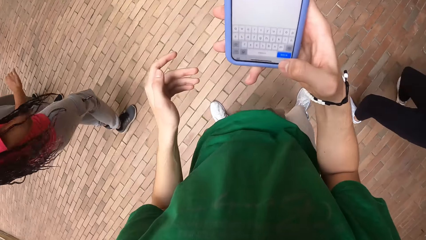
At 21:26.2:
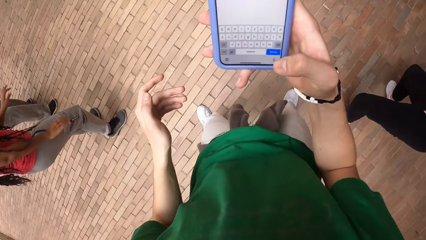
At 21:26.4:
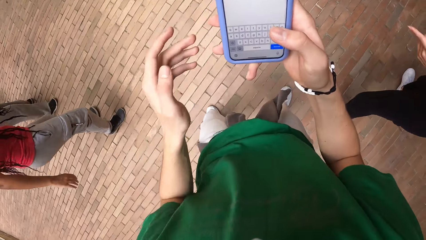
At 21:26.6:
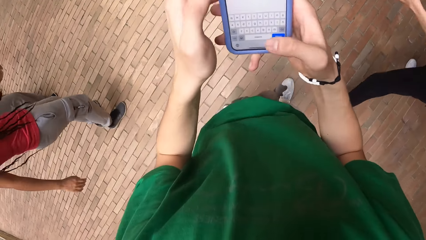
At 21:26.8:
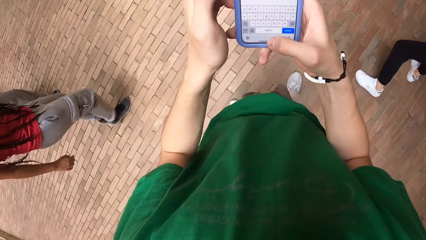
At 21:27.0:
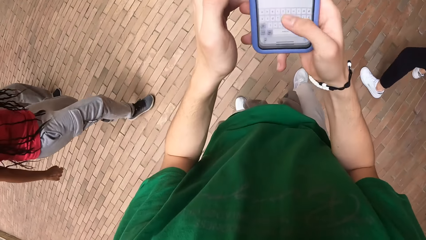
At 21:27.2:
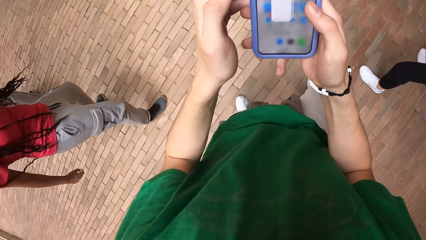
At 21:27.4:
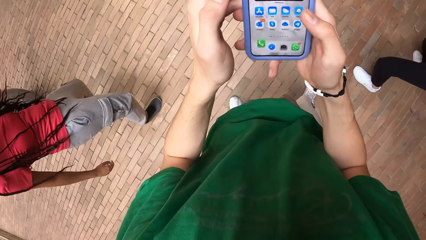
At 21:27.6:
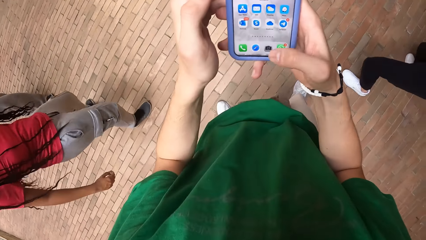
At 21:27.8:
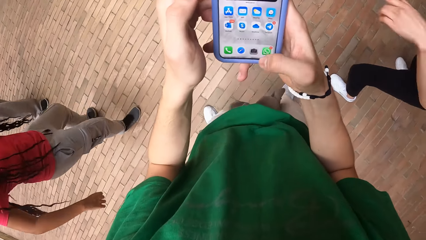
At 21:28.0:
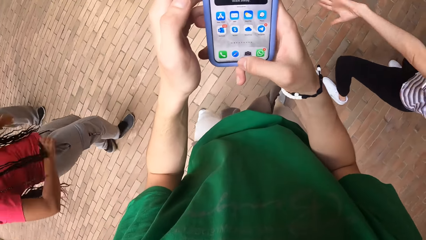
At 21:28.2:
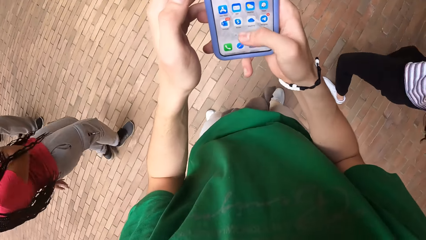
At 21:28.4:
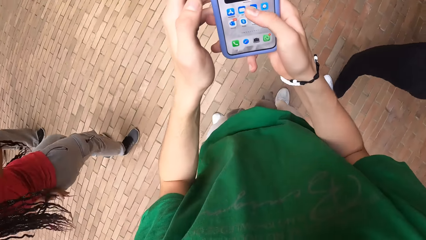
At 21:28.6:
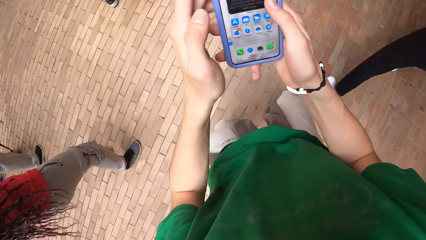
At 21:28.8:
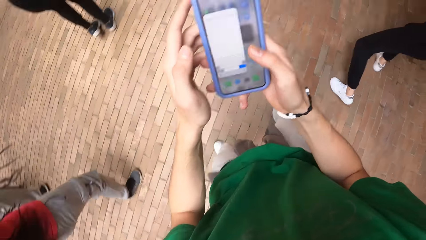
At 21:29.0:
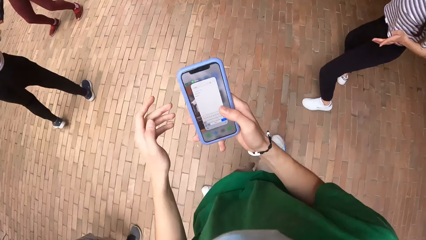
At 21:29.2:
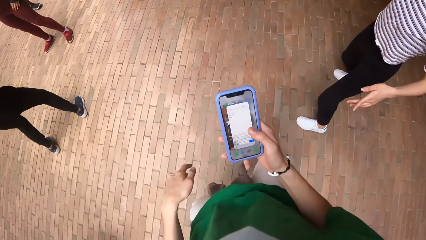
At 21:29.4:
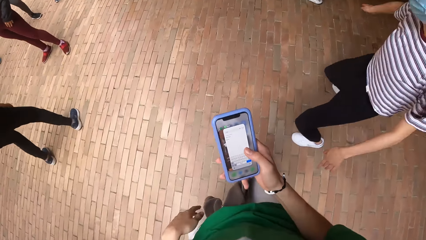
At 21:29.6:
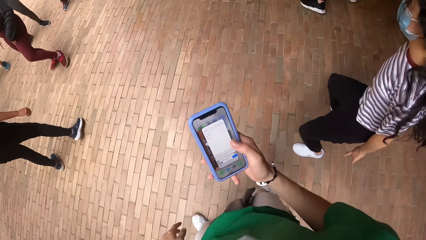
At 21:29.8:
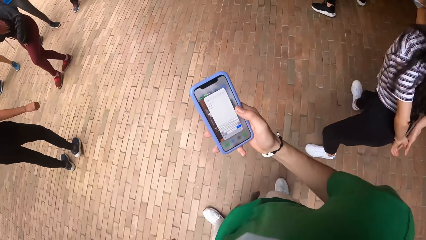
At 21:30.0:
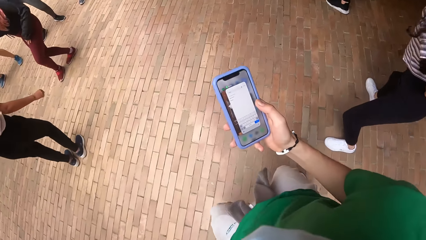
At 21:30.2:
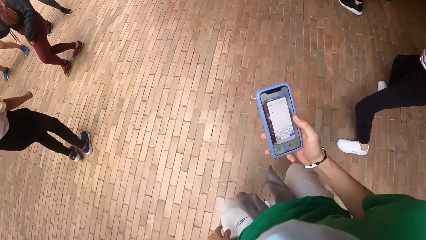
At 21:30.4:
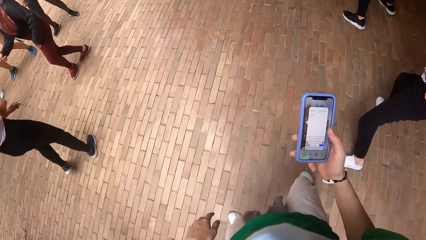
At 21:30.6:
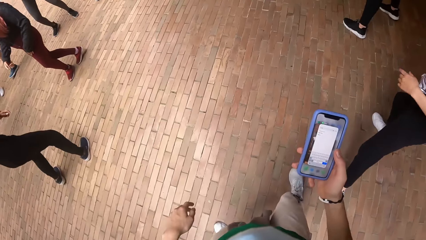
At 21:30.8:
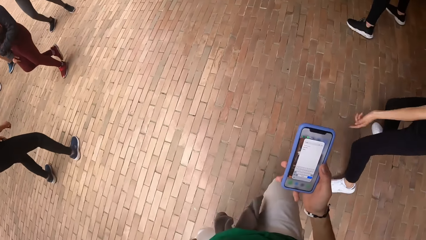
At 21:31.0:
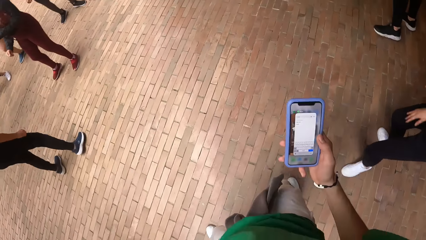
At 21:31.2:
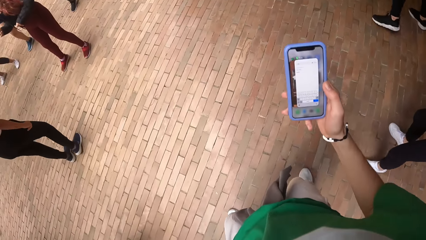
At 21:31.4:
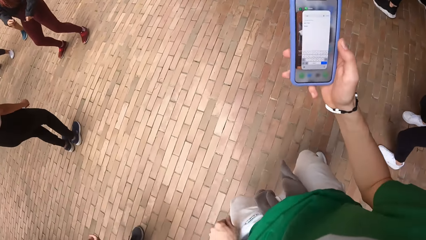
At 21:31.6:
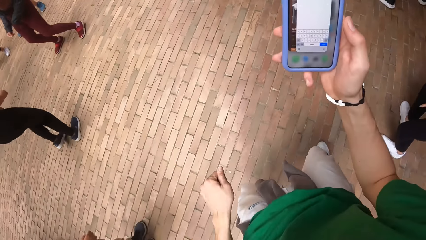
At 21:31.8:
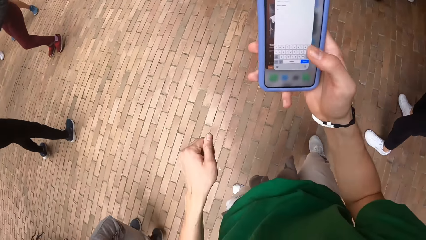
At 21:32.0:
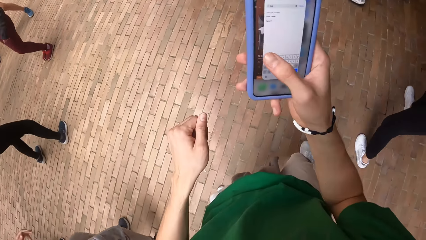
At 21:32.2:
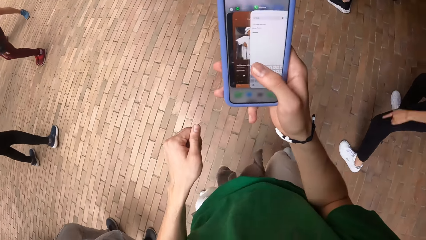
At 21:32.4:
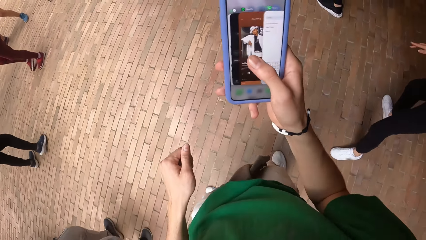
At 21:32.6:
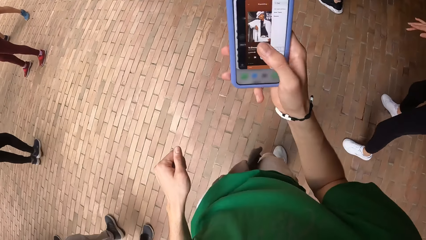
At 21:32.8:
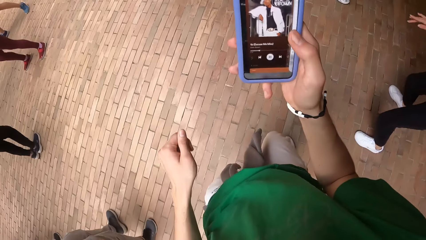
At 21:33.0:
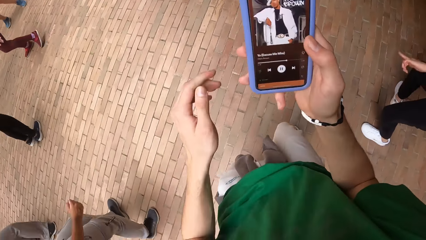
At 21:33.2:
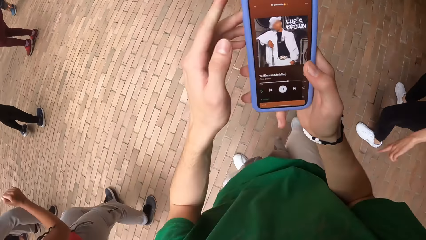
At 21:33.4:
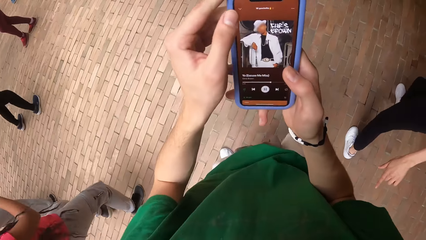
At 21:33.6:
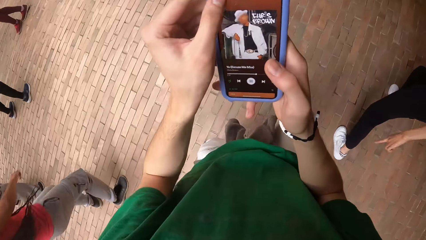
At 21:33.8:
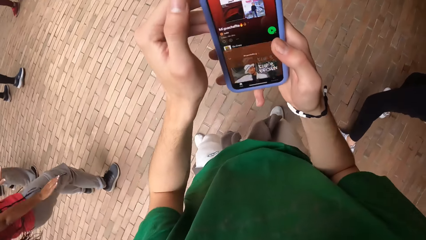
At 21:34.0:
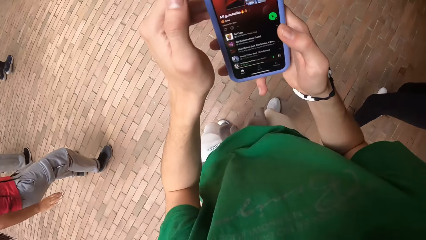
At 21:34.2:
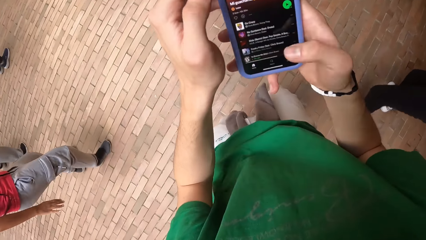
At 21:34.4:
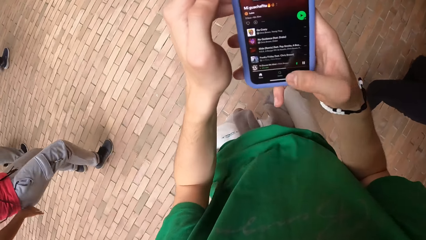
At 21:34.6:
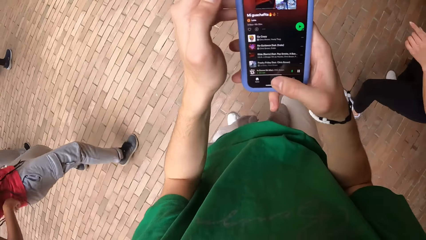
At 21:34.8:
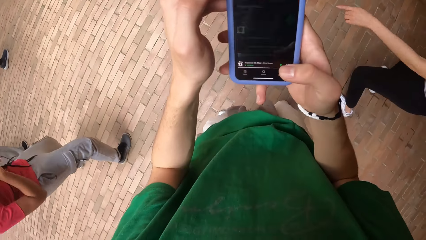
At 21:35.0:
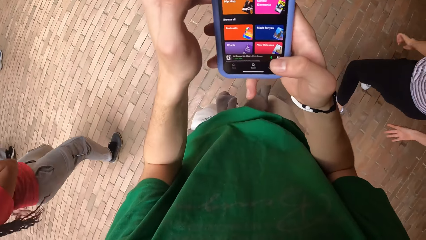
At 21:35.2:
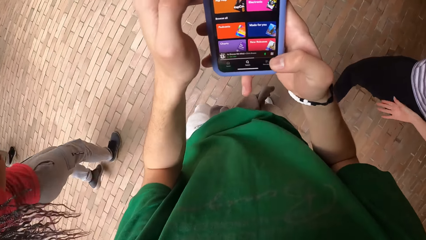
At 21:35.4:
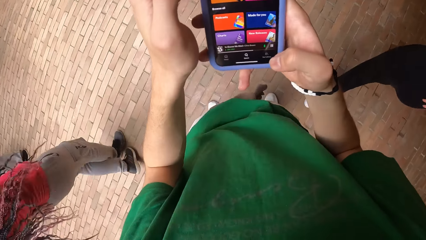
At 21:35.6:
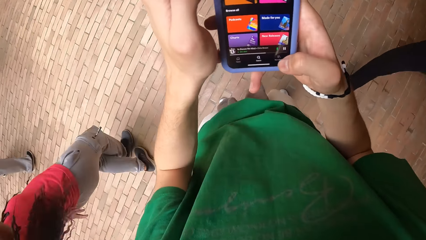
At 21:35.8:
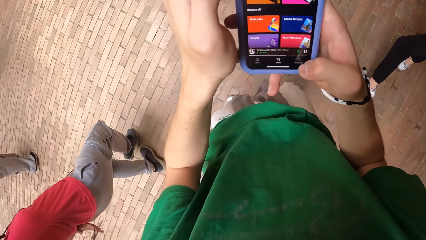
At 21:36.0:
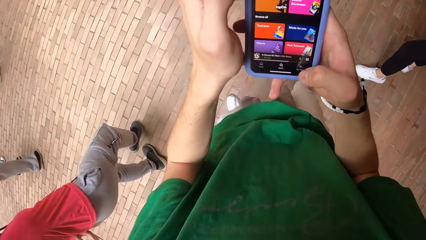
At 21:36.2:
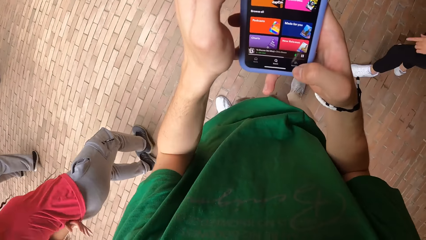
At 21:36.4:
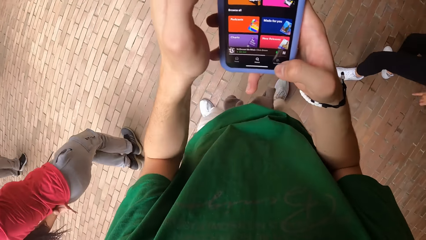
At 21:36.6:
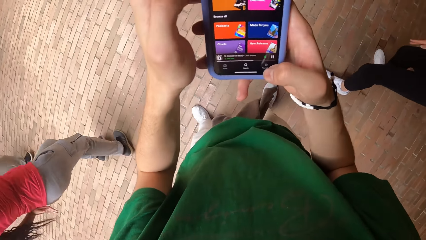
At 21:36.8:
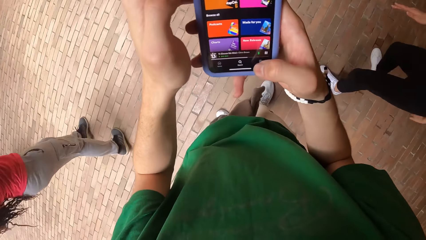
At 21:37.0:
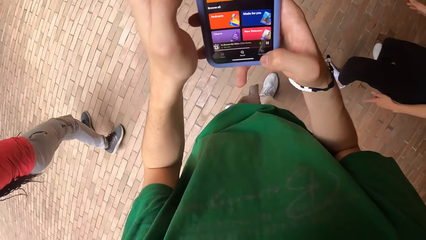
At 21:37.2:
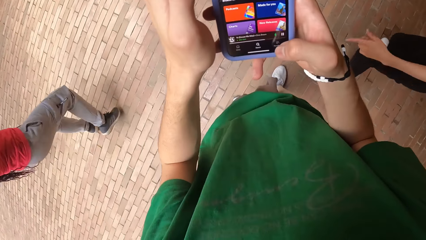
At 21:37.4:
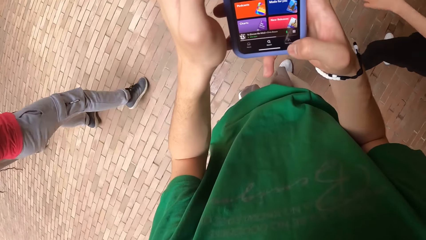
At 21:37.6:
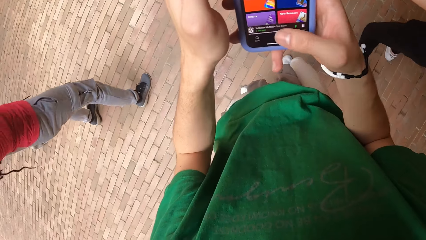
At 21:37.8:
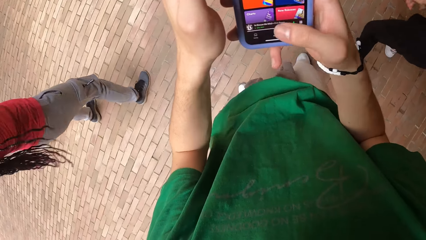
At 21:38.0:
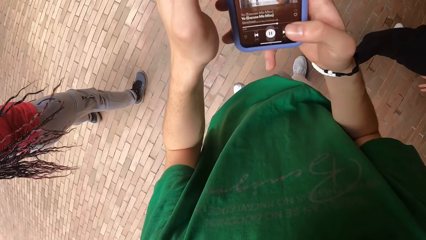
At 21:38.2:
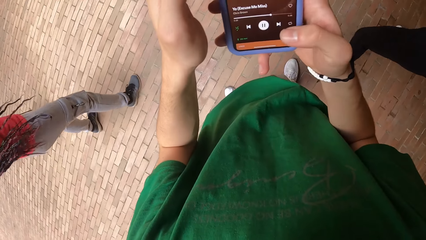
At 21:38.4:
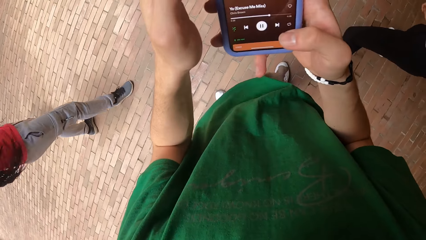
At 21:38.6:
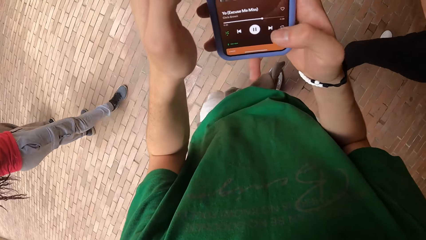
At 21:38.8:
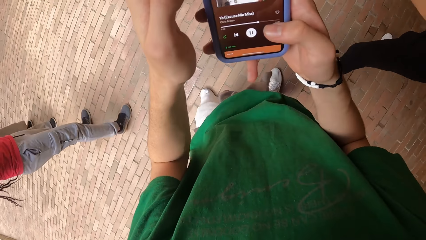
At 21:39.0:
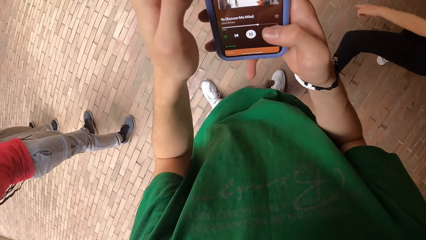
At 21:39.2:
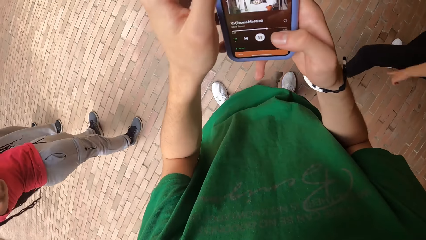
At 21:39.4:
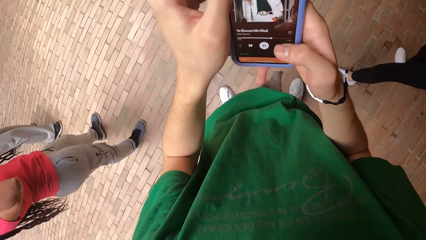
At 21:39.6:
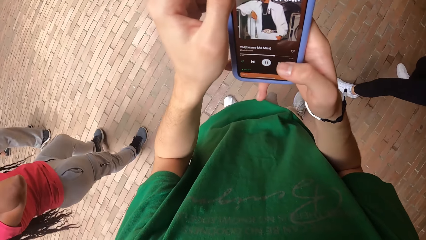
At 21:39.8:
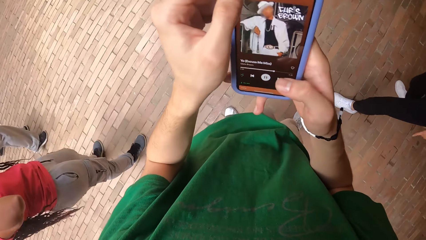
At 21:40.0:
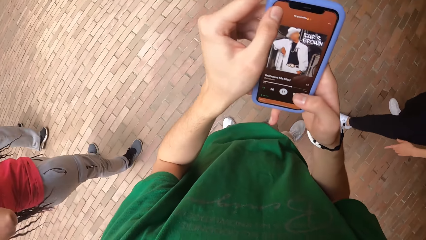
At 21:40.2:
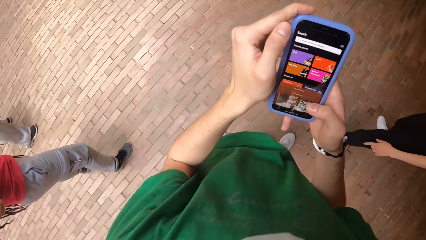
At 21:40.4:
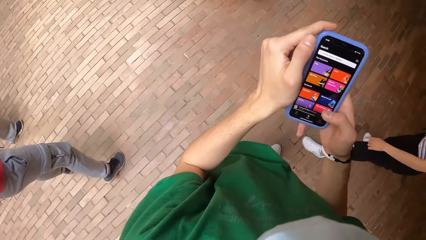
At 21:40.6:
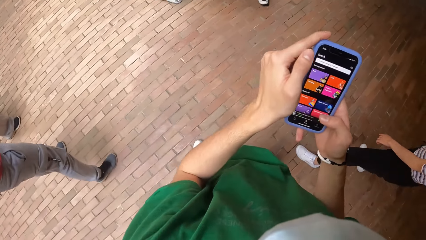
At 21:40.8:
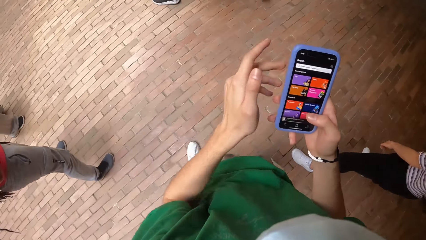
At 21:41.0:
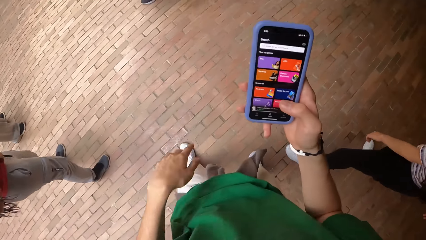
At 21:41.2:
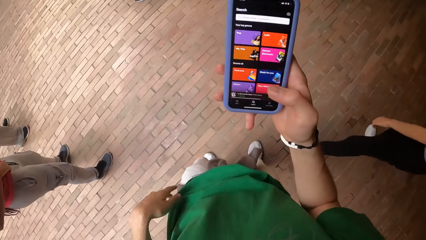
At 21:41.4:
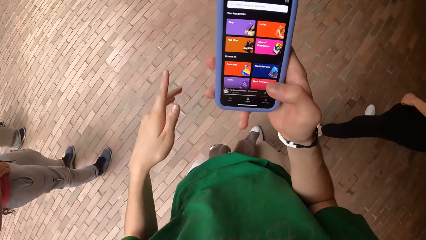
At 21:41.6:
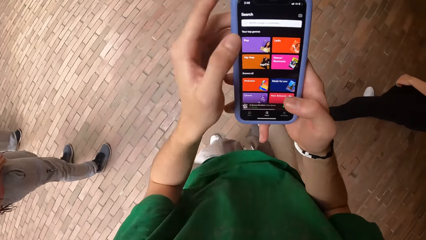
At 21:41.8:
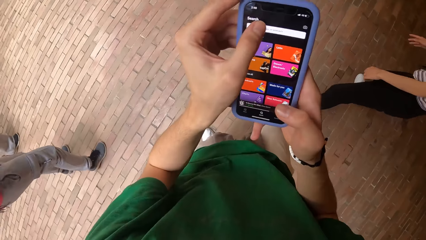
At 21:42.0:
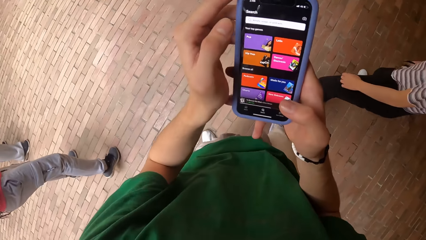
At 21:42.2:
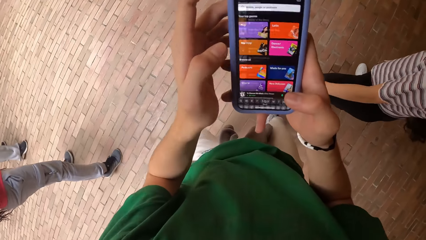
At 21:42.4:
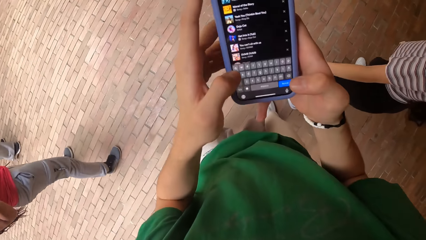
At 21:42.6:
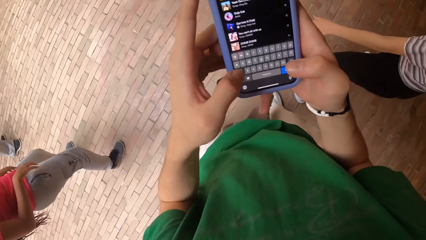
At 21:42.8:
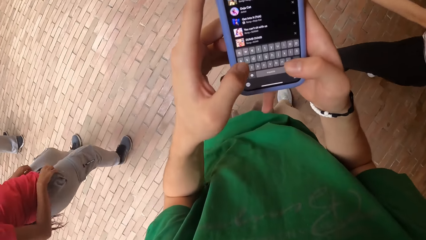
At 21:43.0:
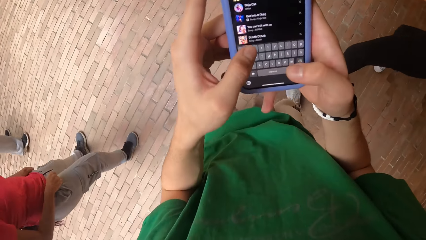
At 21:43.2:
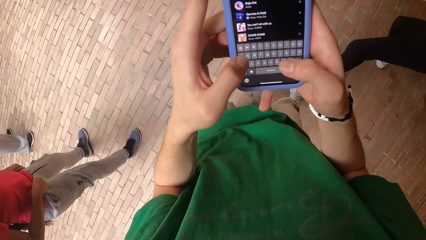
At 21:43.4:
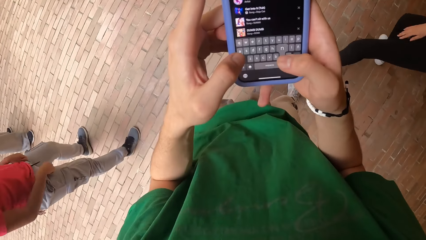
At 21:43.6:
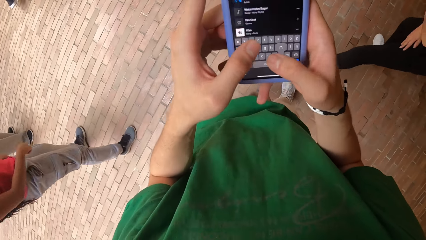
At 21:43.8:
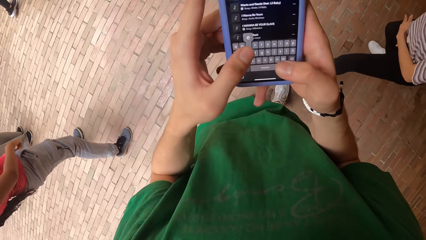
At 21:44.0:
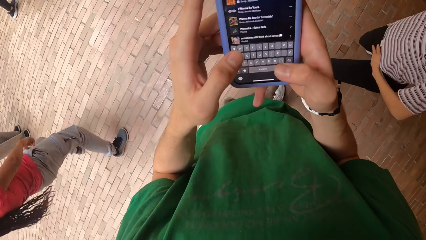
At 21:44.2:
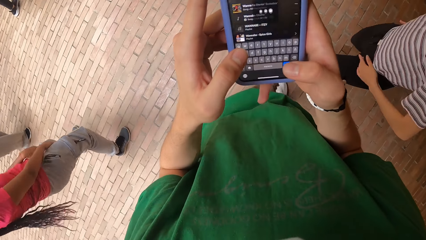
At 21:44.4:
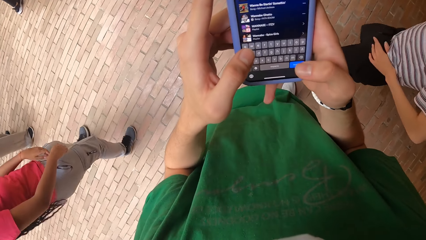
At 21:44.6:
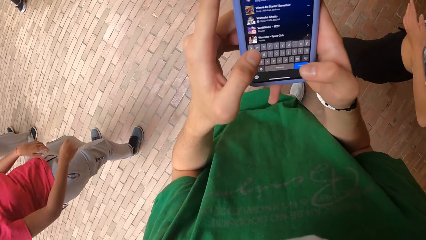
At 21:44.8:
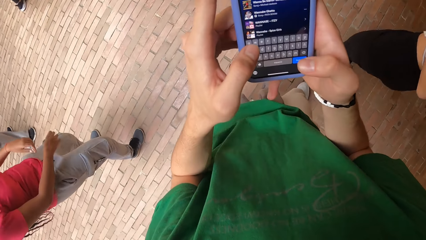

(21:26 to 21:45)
The camera wearer pulls his hand off the phone. He holds the phone with both hands. He operates the mobile phone with his right hand. He pulls his hand off the phone. He operates the phone. He holds the phone with both hands. He operates the mobile phone with both hands. He pulls his hand off the phone. He touches his cloth with his left hand. He operates the mobile phone with both hands. The woman pulls her trouser with both hands.
